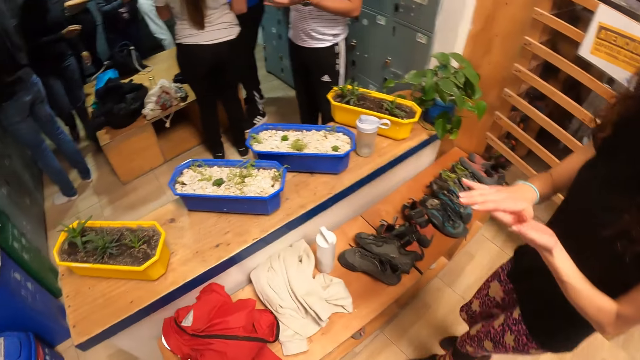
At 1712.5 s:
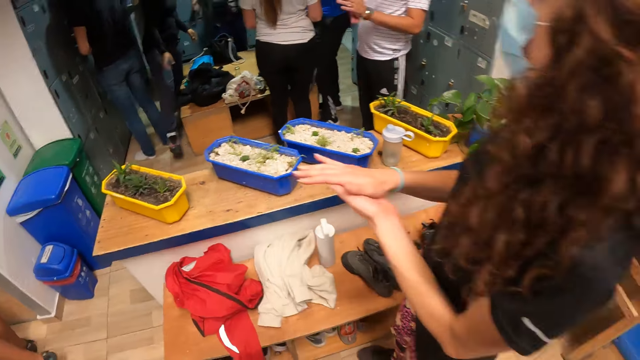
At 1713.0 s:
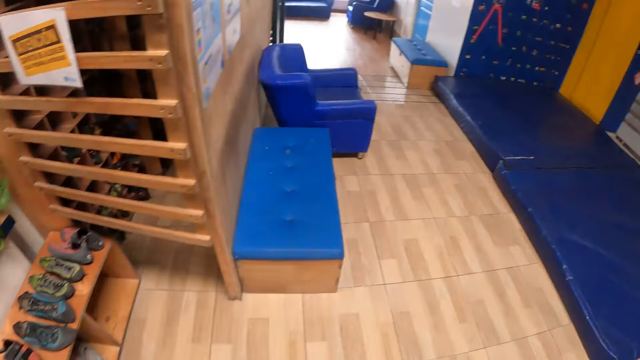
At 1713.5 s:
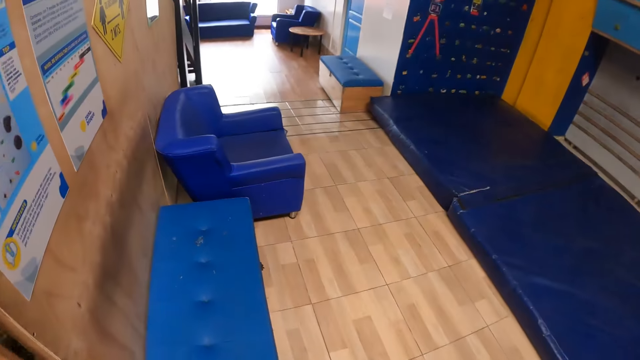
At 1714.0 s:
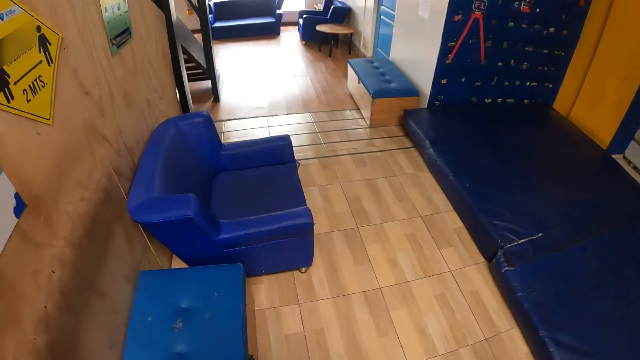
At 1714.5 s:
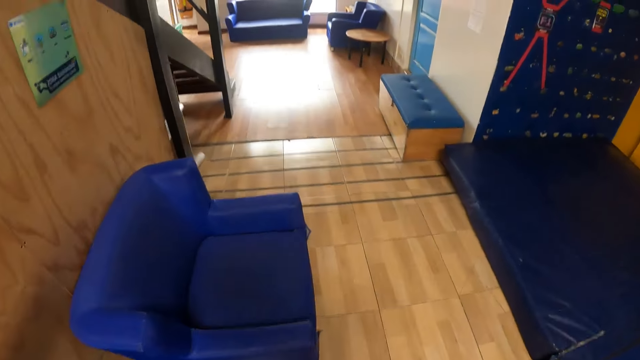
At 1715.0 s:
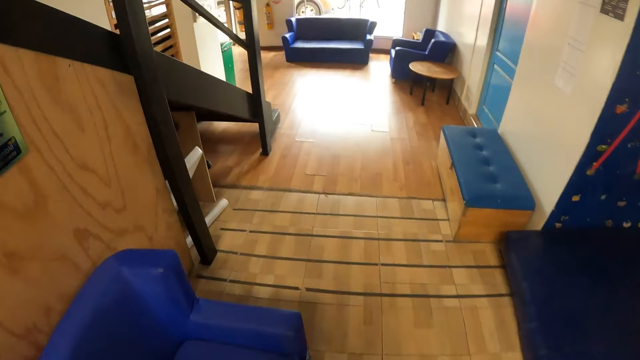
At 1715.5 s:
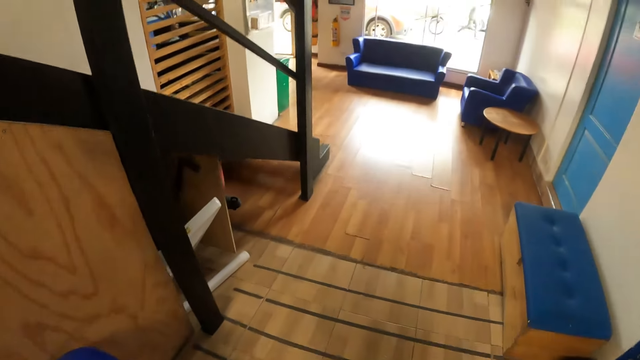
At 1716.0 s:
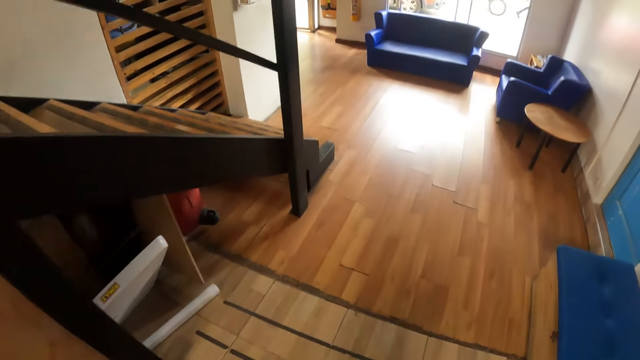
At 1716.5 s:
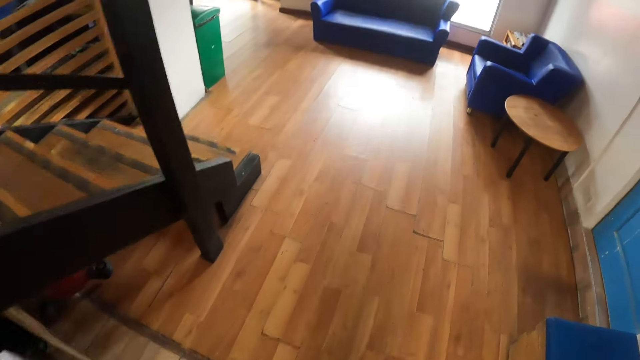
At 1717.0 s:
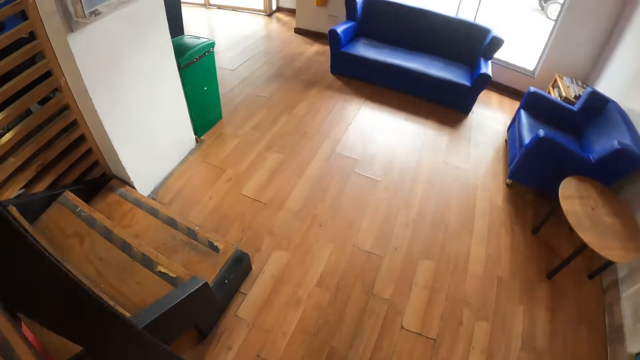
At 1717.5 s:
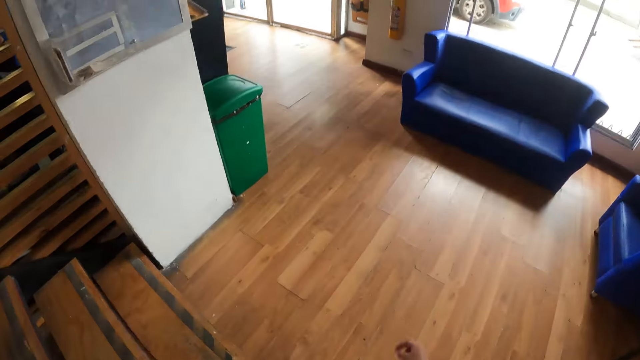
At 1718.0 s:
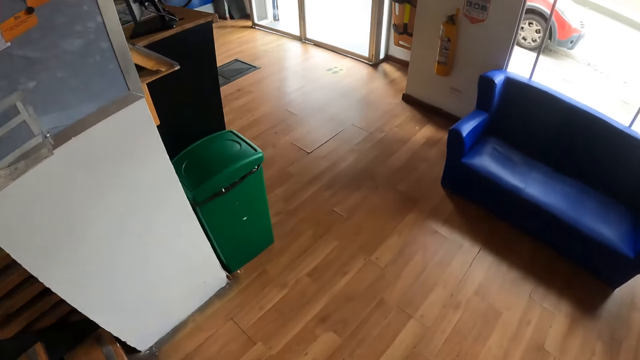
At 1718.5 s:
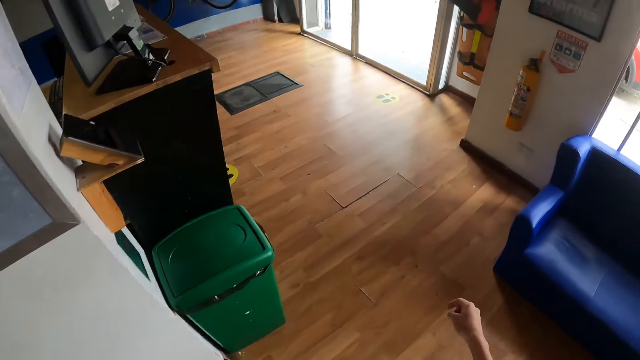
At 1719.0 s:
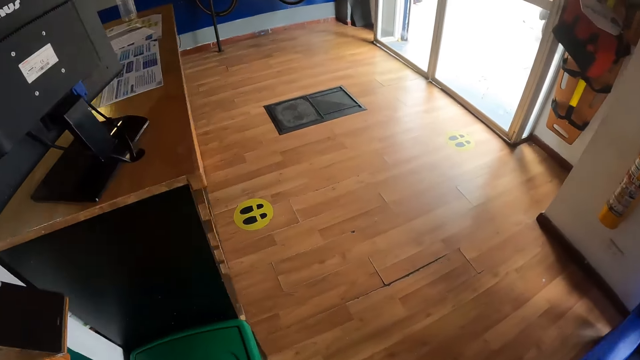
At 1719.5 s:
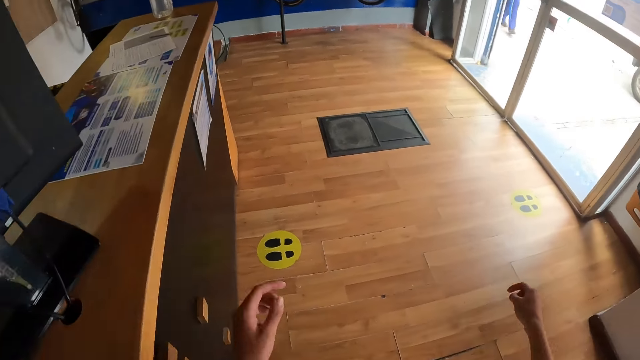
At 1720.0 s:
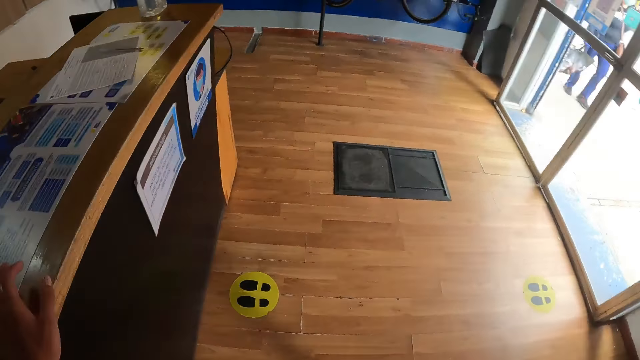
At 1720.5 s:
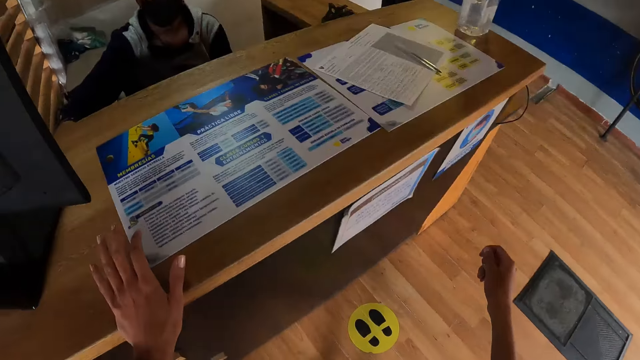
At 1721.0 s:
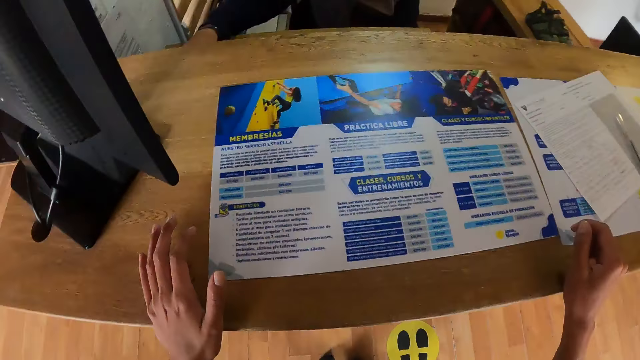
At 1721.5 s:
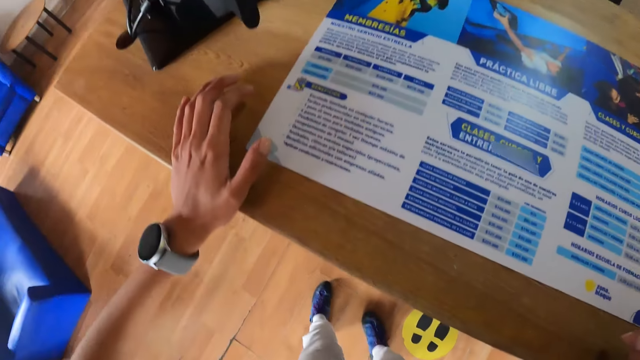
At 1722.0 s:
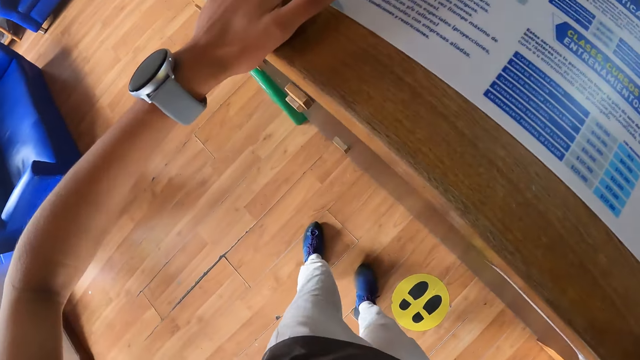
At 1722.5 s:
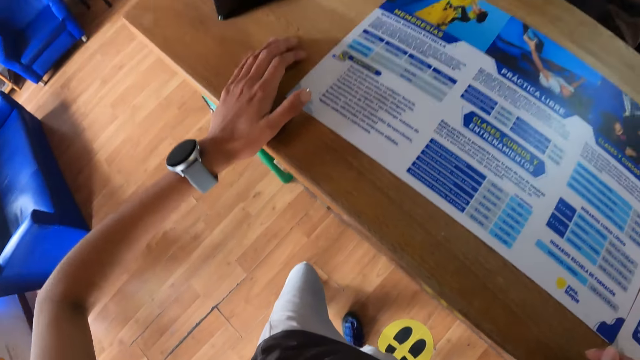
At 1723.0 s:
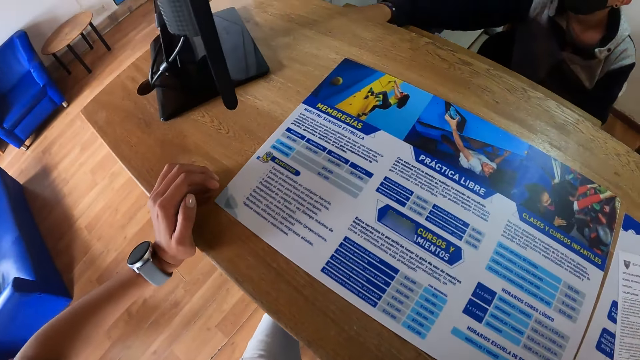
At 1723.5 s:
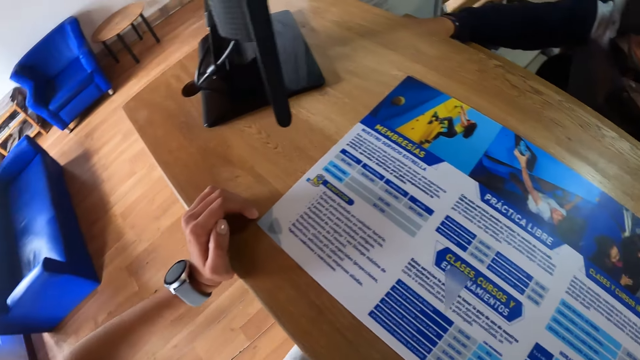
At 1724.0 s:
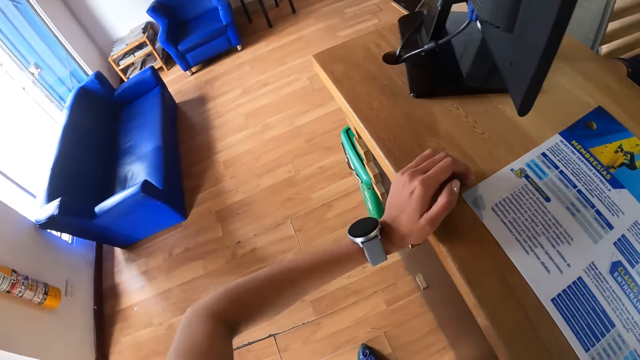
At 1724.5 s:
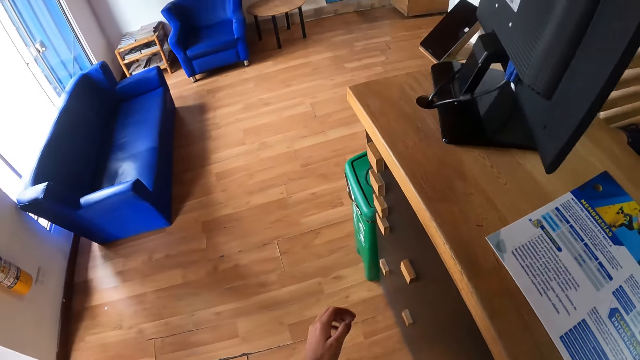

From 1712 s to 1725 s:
The camera wearer walks down the stairs. They walk around. They interact with a man.

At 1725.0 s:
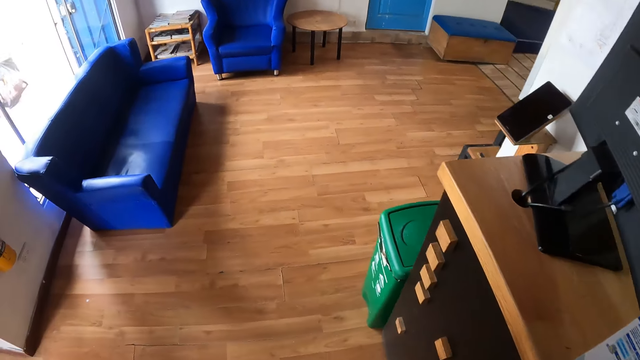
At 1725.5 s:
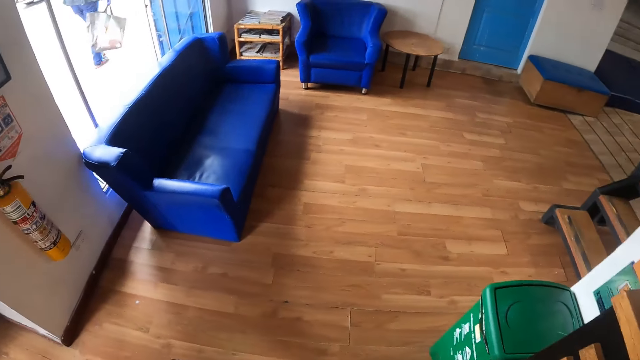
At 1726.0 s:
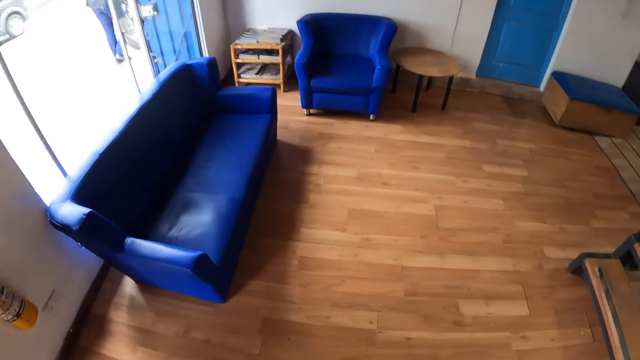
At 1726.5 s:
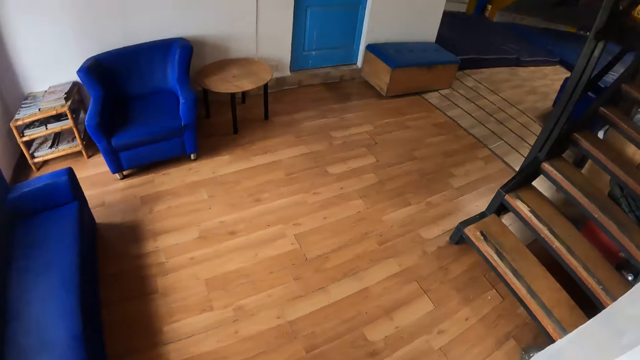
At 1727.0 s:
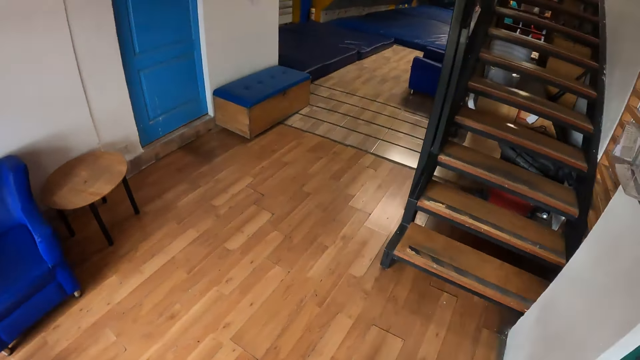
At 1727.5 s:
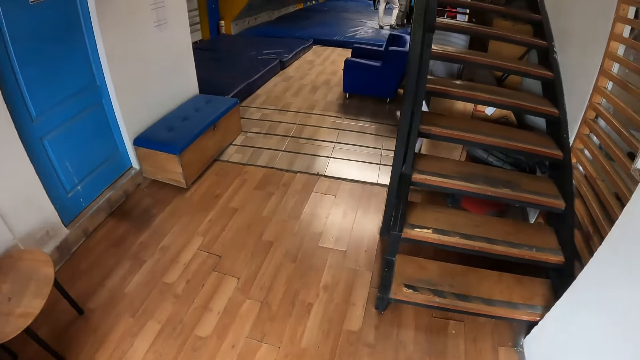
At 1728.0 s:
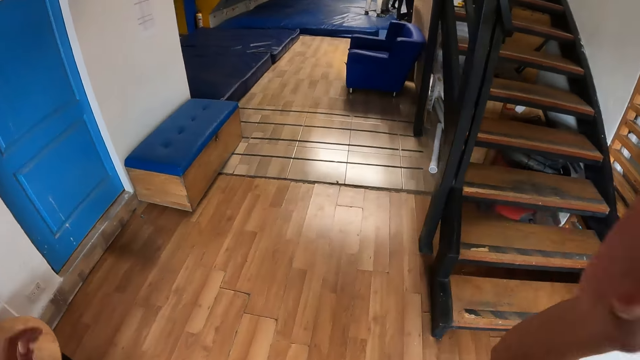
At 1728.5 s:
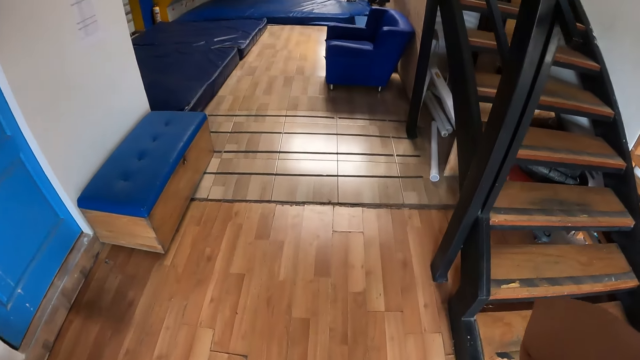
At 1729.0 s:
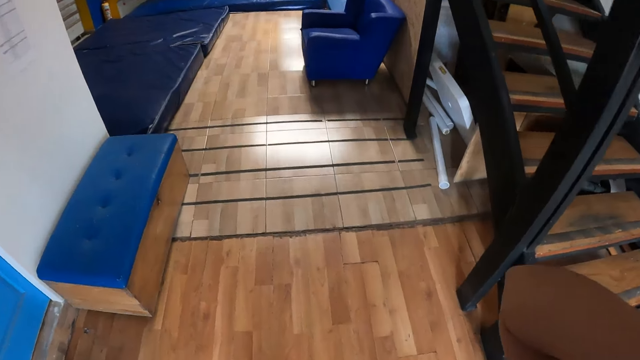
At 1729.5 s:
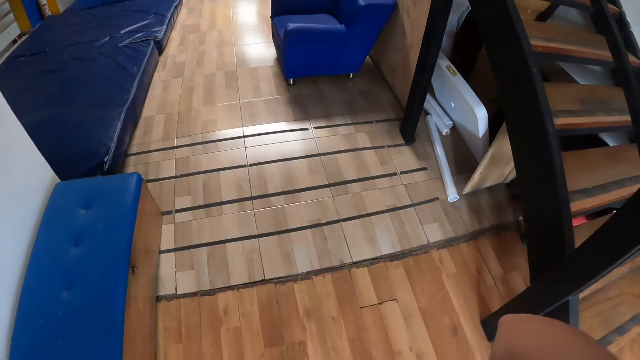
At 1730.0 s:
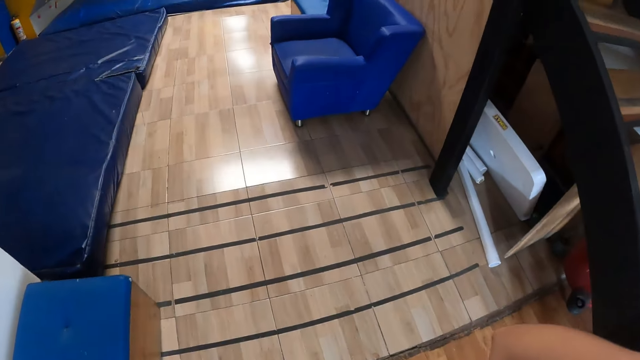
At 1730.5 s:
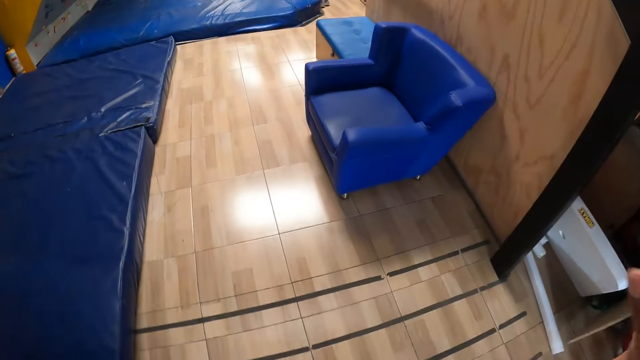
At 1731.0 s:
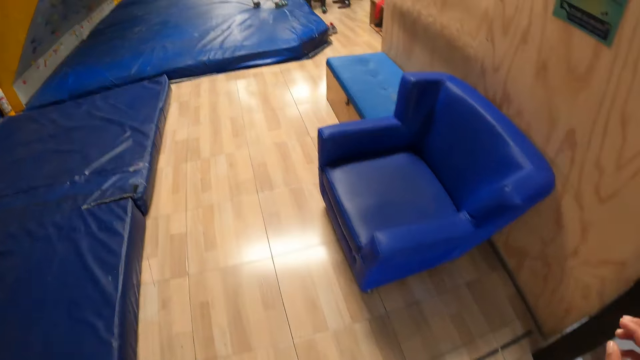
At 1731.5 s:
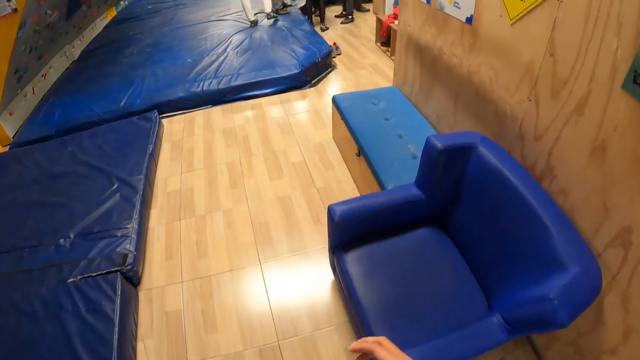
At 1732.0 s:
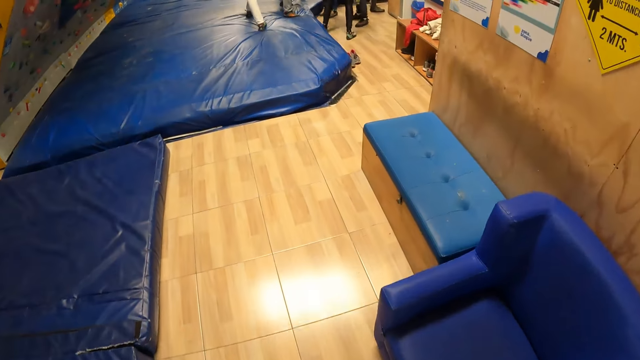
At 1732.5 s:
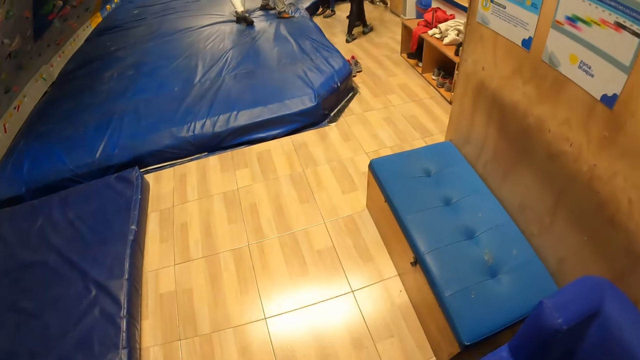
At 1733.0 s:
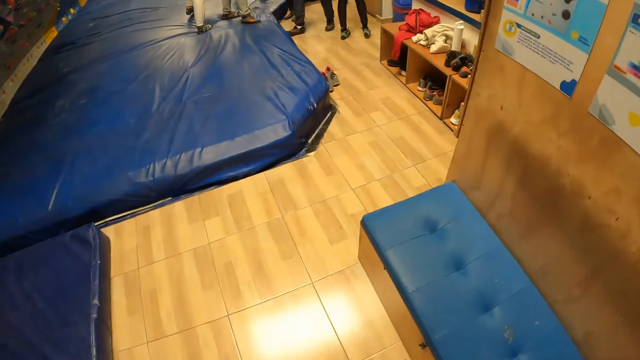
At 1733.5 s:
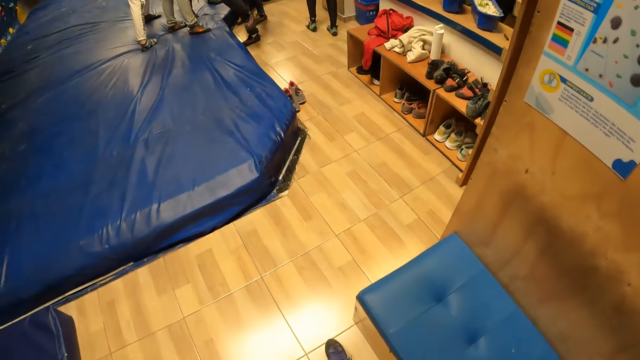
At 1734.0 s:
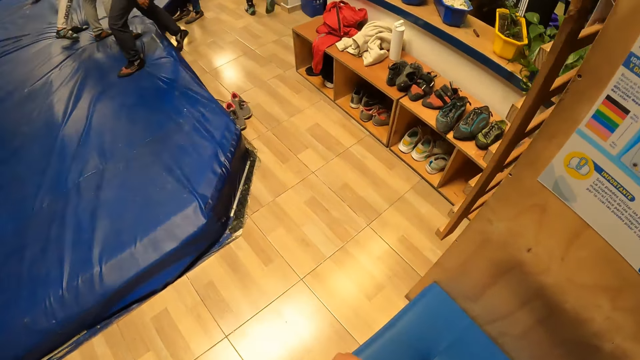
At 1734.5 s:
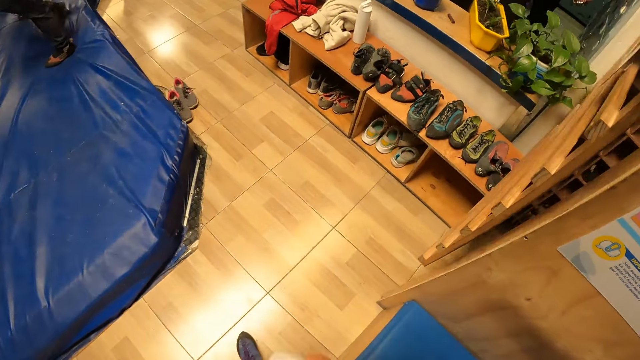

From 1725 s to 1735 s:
The camera wearer walks down the stairs.
